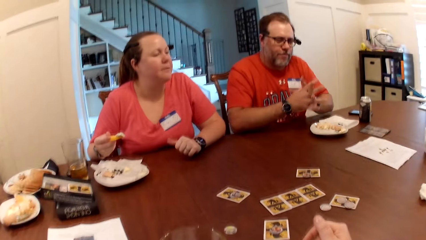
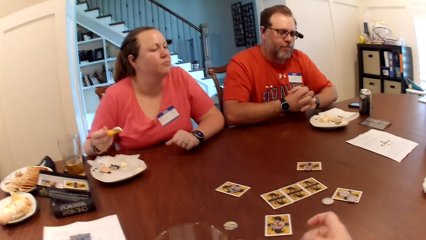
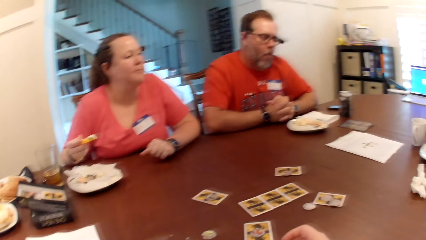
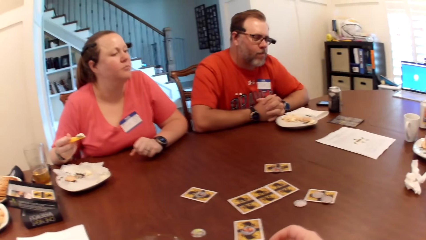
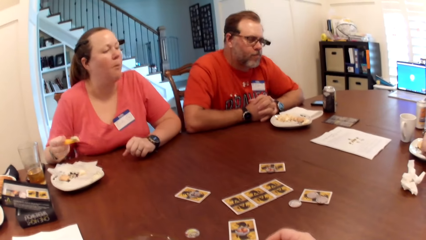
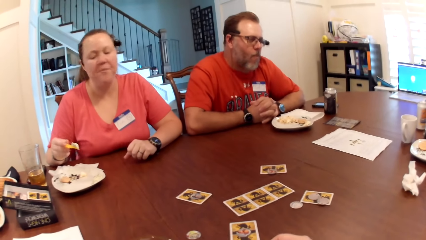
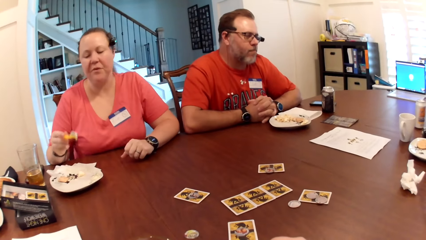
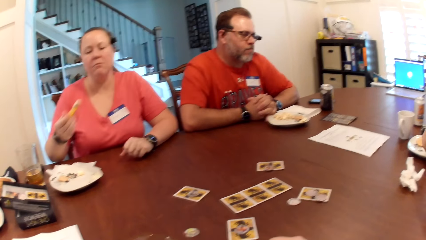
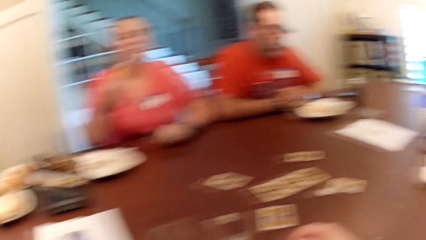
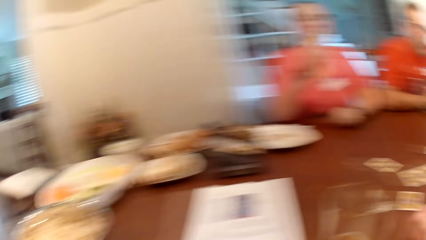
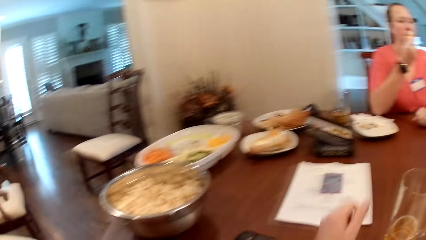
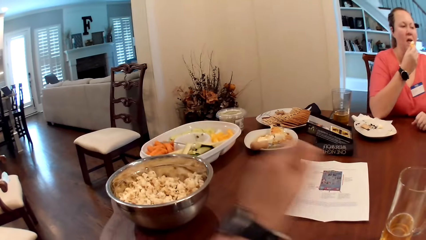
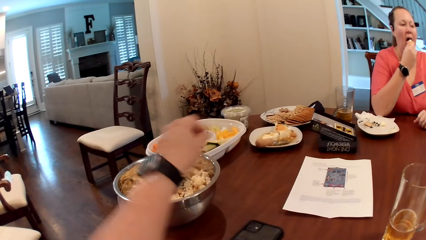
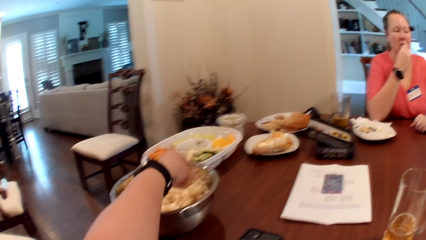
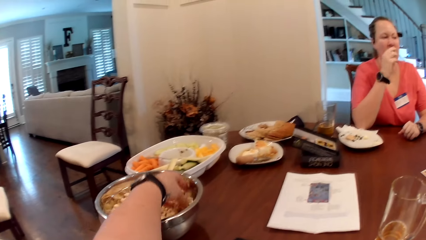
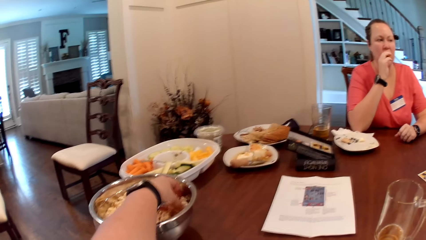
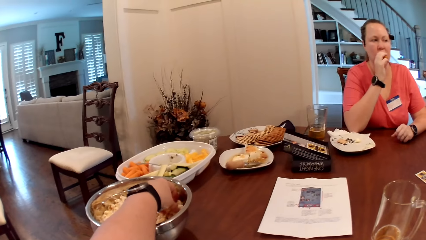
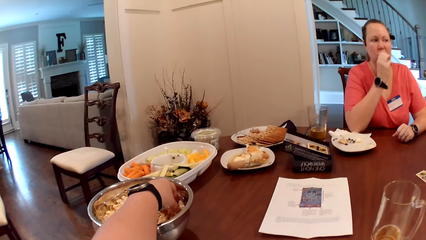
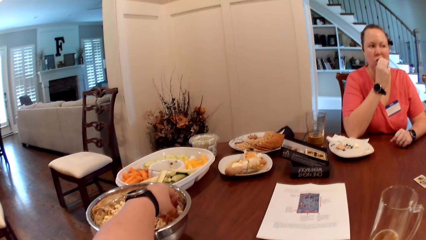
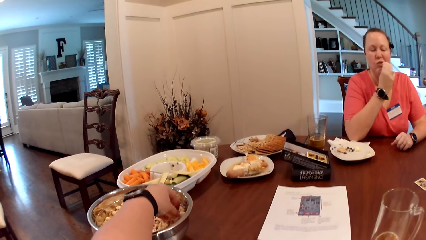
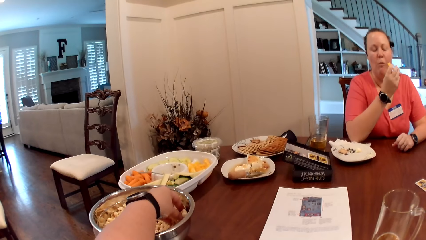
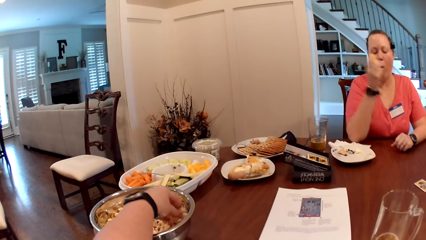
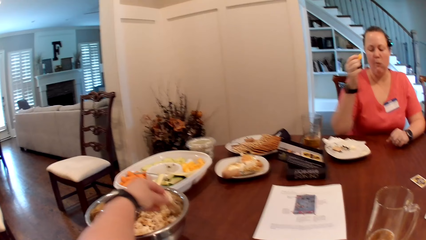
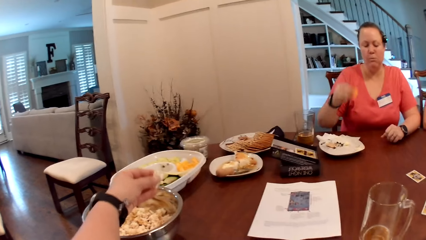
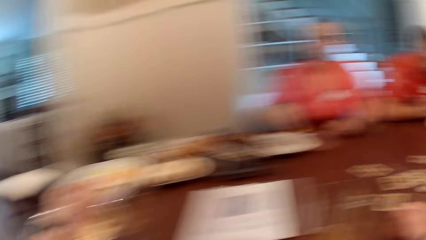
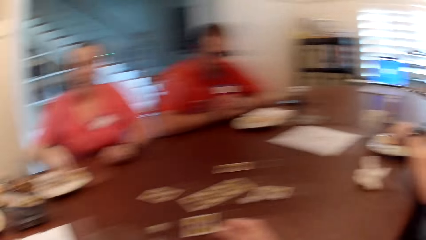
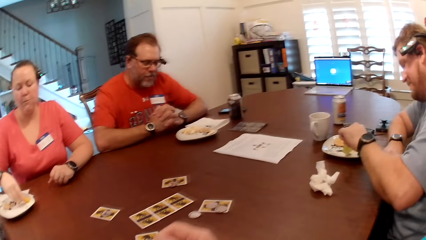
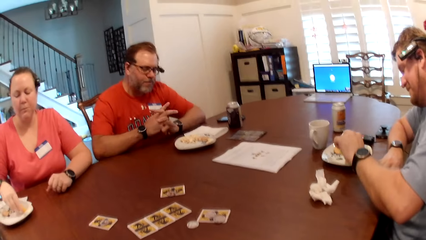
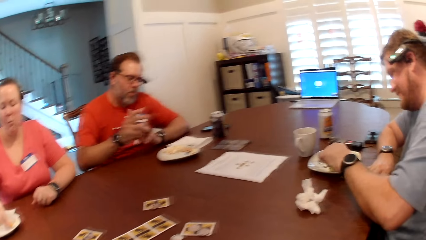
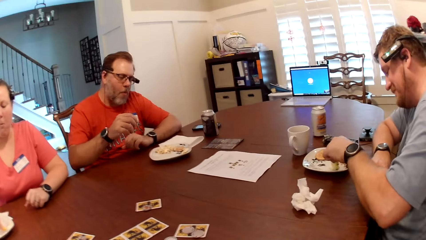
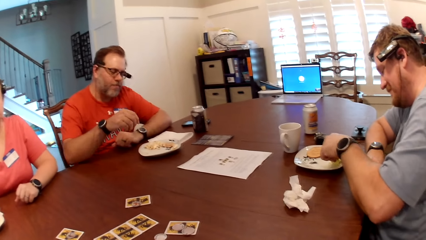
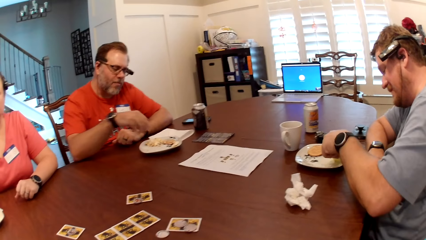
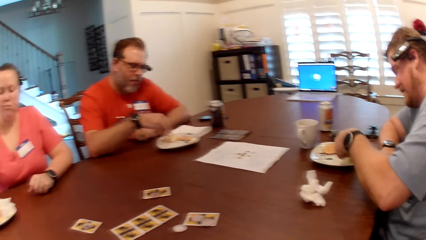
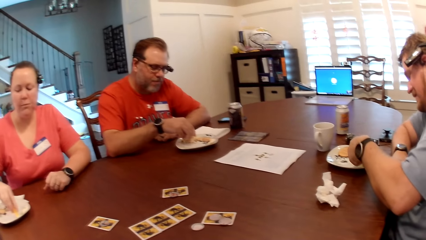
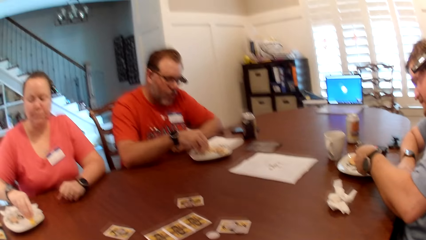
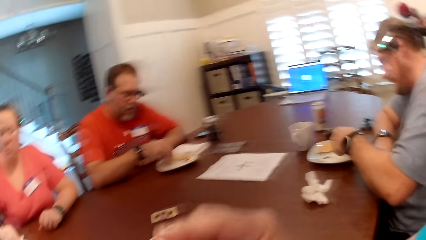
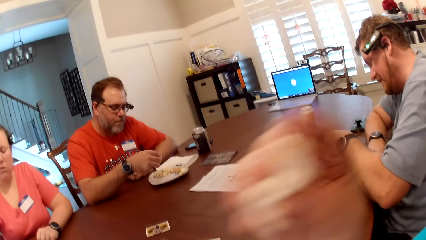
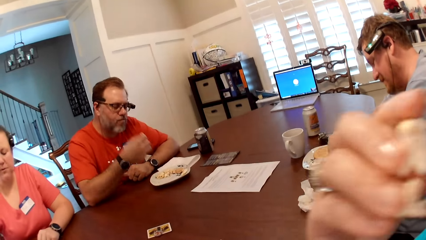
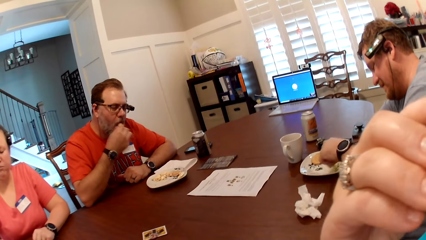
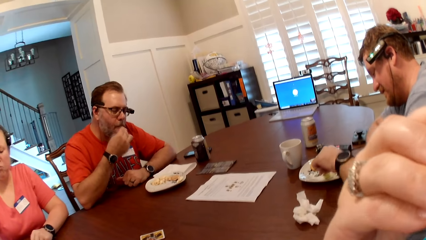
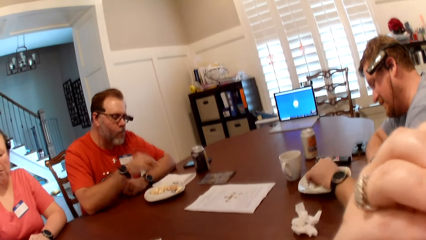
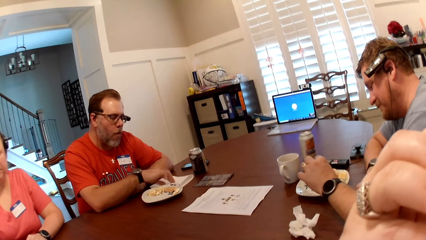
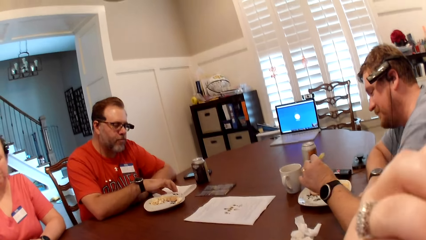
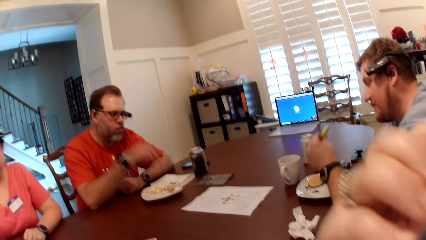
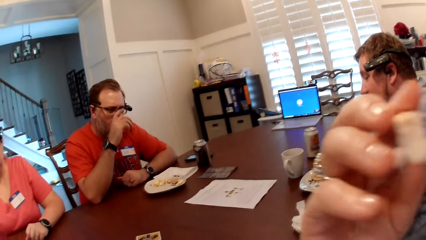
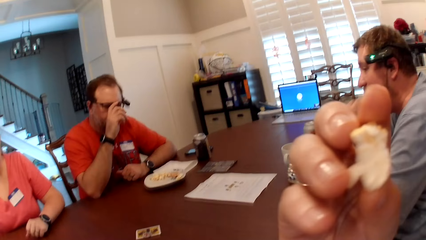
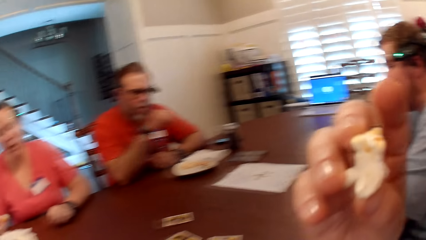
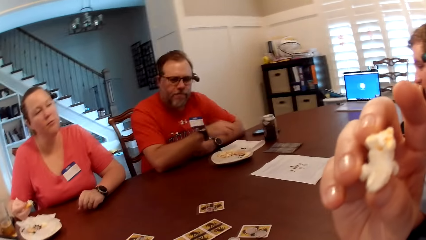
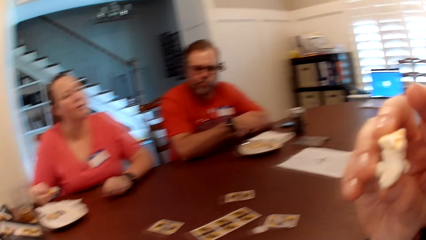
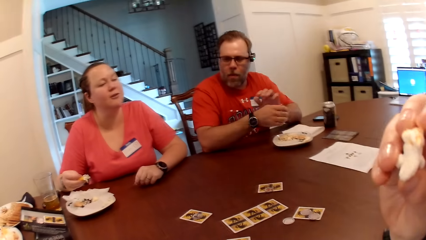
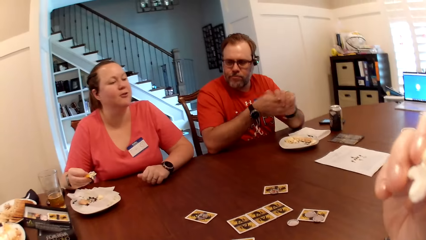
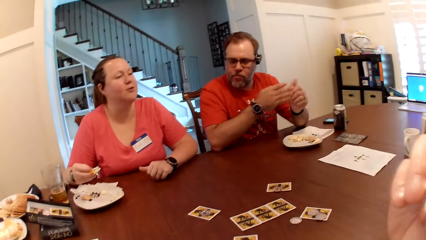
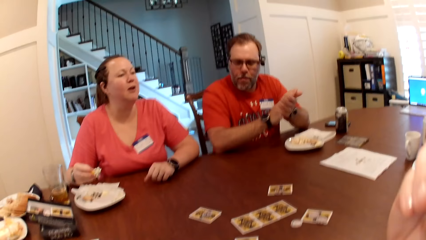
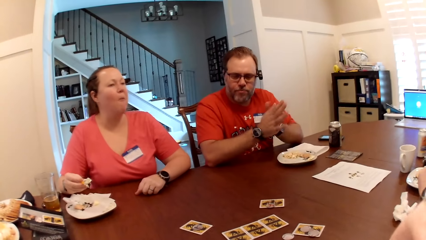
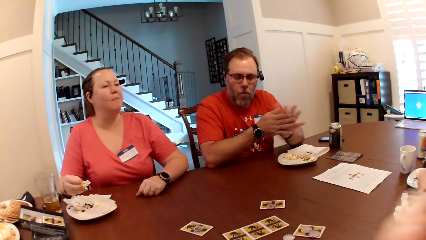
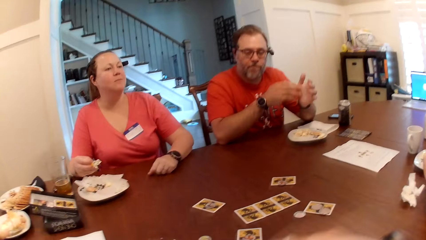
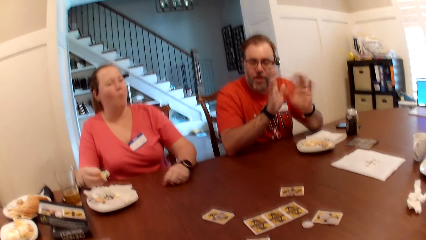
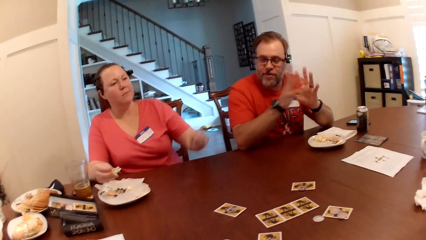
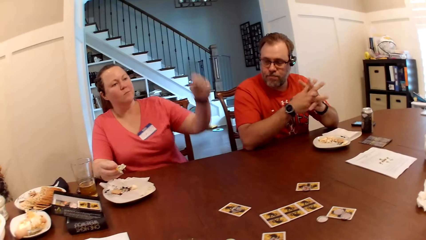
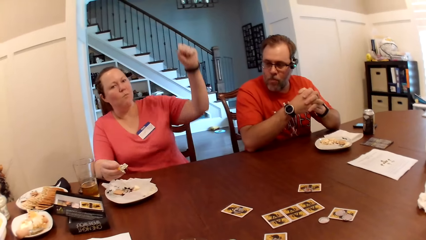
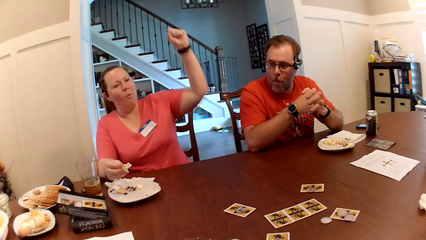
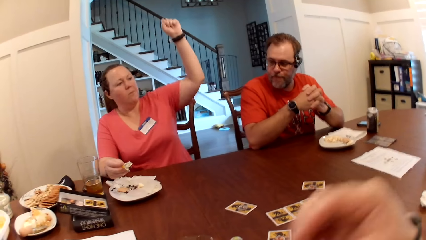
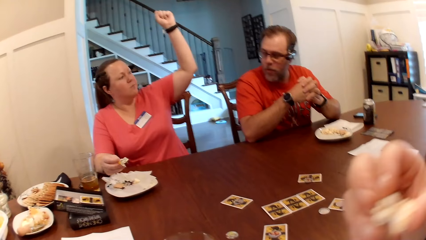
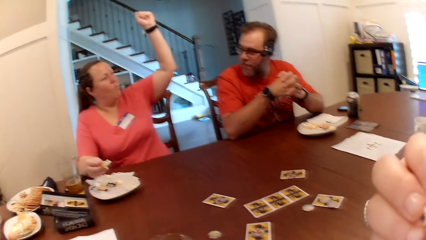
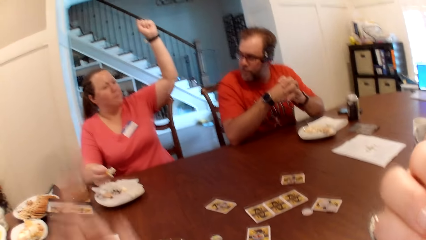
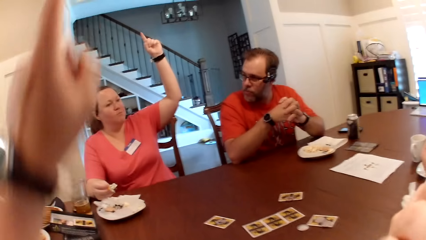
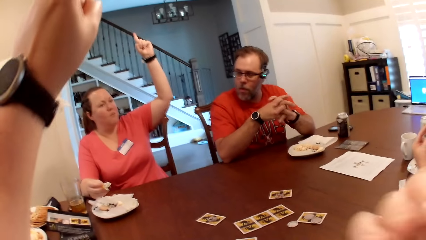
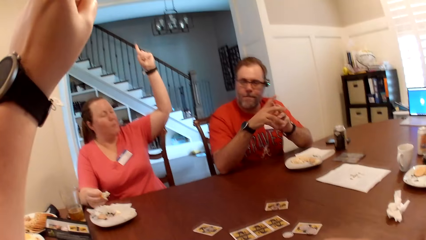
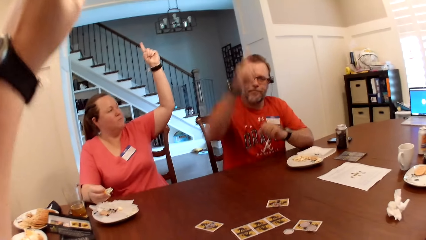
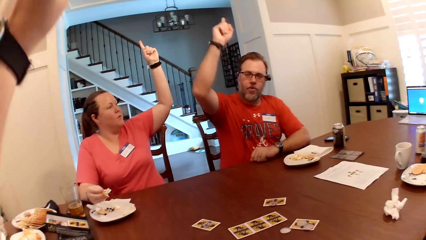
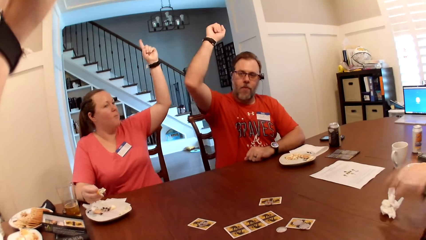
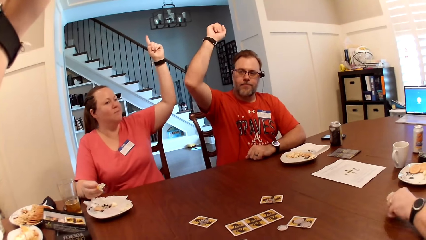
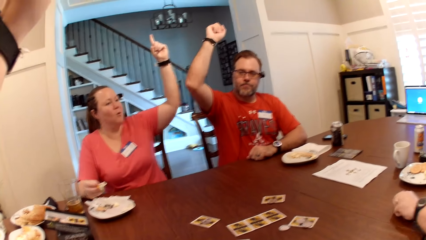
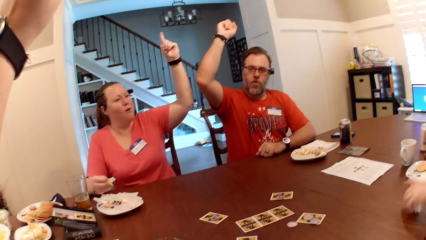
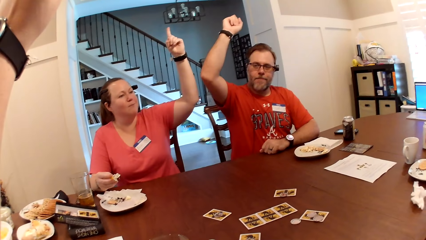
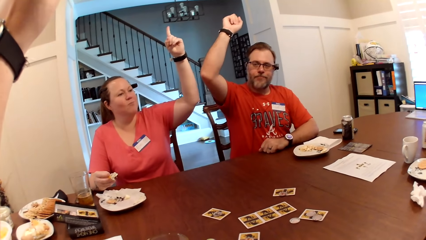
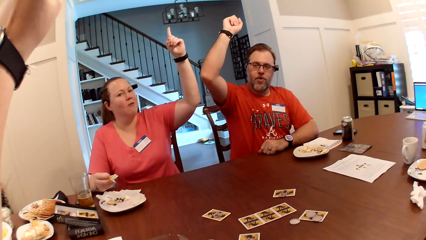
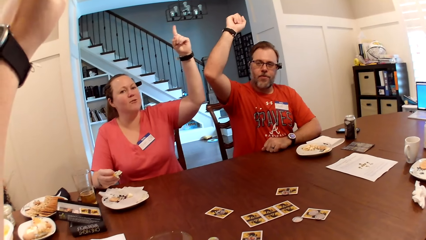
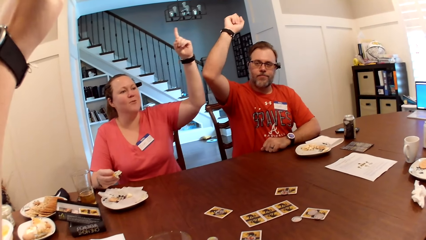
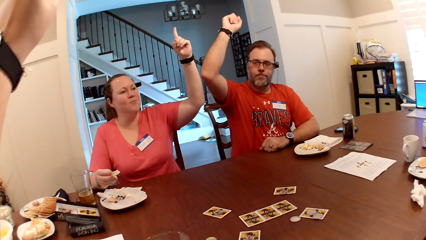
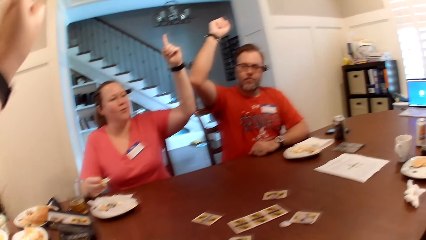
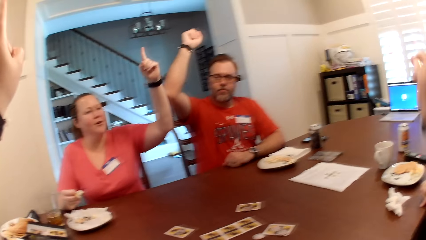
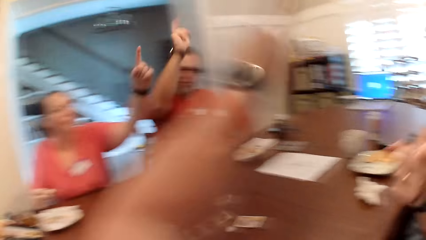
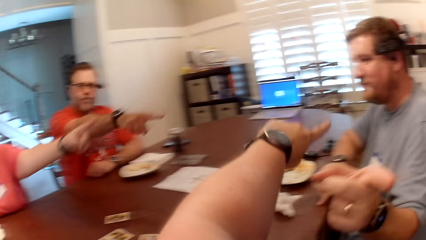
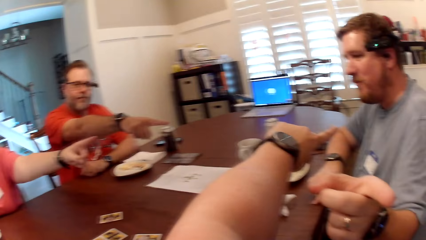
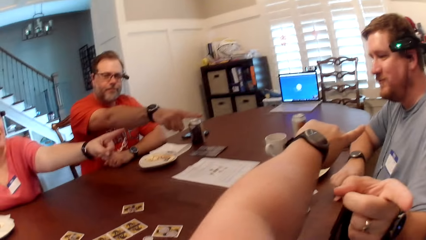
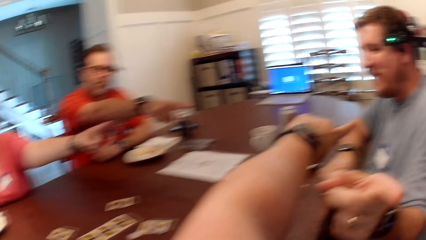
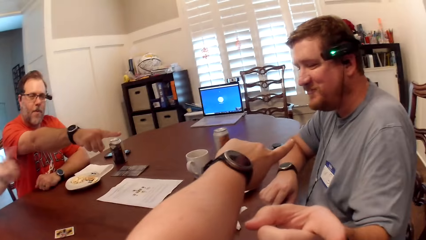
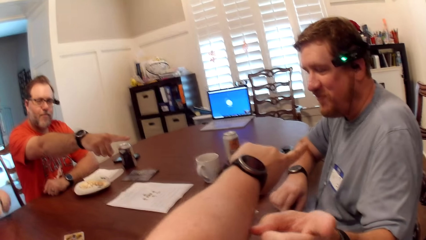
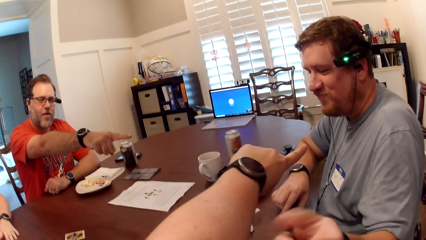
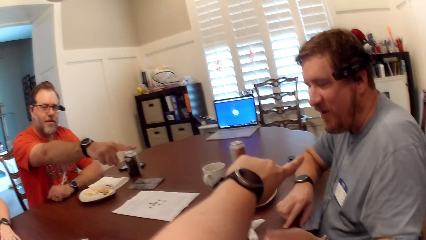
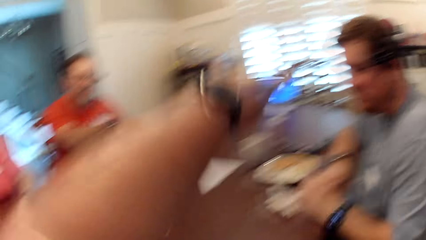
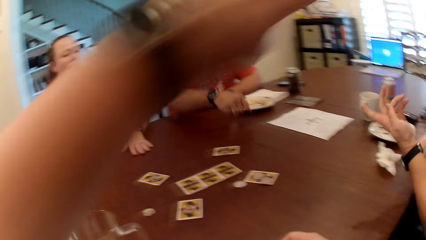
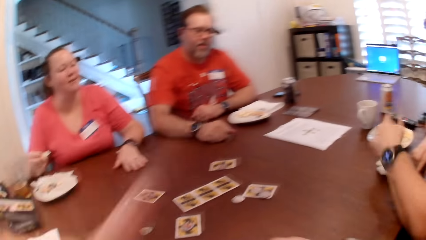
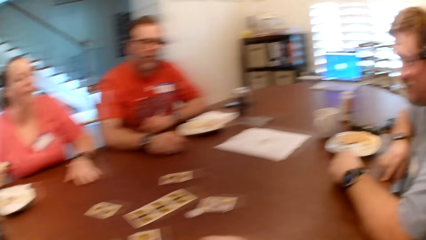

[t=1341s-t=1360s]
The man puts both hands on the table together. The woman bites the cucumber slice with her right hand. The camera wearer looks around and picks popcorn from the bowl with her left hand. The woman dips the cucumber slice with her right hand in sauce on the plate. Another man dips a cucumber slice with his left hand in sauce on the plate. The first man picks up a cucumber slice from the plate with his right hand. The camera wearer looks around and eats popcorn with her right hand. The first man eats the cucumber slice with his right hand and touches the paper napkin with his right hand. The other man eats the cucumber slice with his left hand. The first man touches his glasses with his right hand. The woman converses with the camera wearer, the first man, and the other man. The first man dusts off both hands together. The woman raises her left hand. The first man holds both hands together. The camera wearer raises her left hand. The first man raises his right hand and drops his left hand on the table. The other man wipes his left hand on the paper napkin and points at the camera wearer with his left hand. The camera wearer points at the other man with her left hand. The woman points at the other man with her left hand. The first man points at the other man with his right hand. The woman slaps her left hand on the table. The first man drops his right hand on the table.
